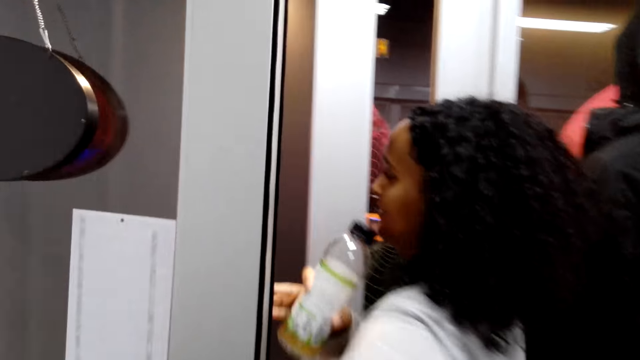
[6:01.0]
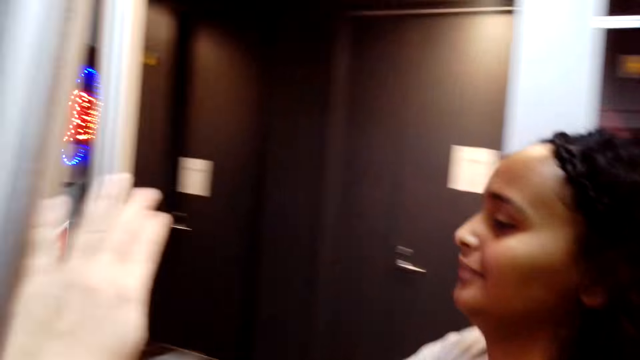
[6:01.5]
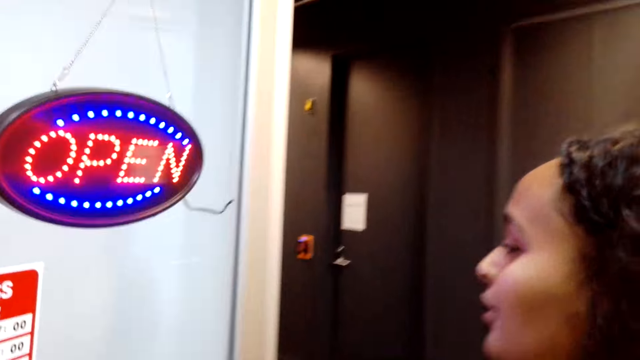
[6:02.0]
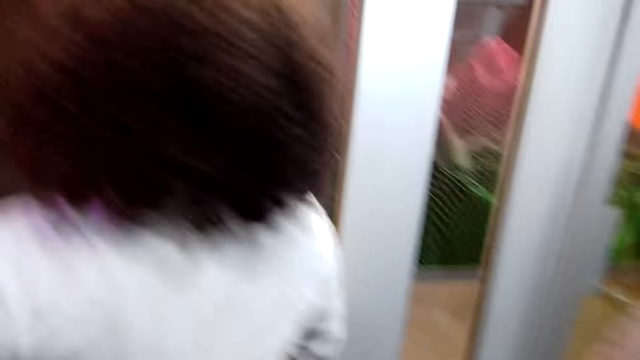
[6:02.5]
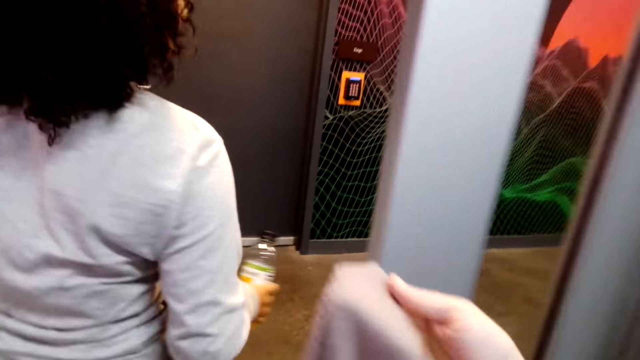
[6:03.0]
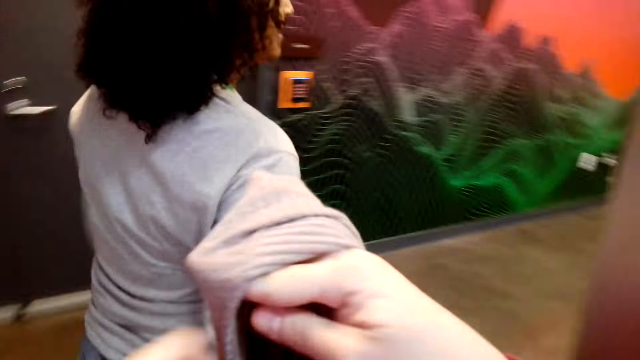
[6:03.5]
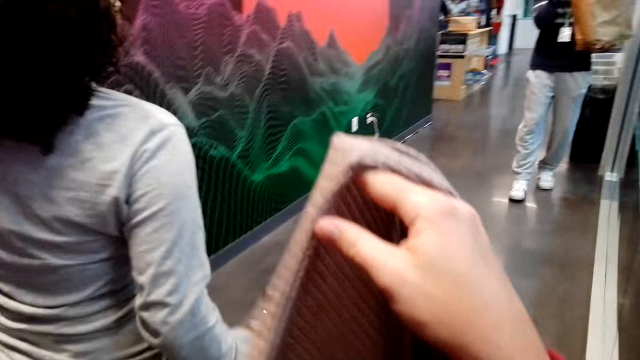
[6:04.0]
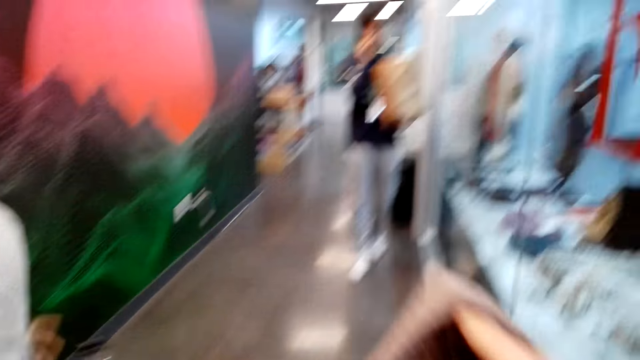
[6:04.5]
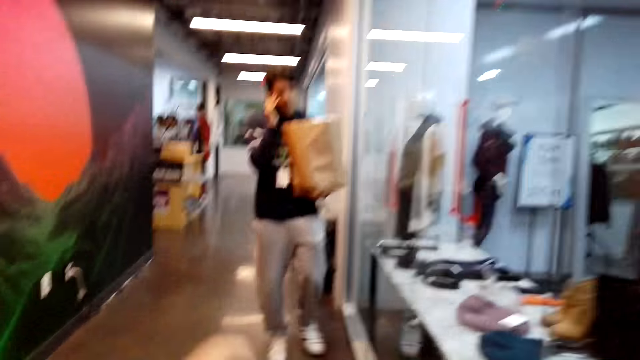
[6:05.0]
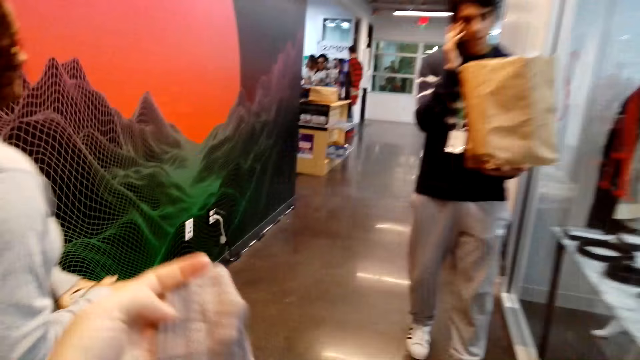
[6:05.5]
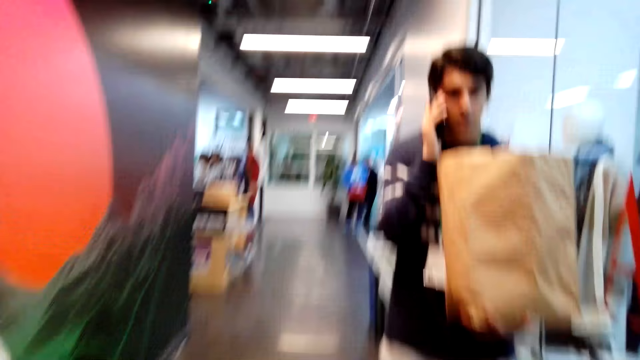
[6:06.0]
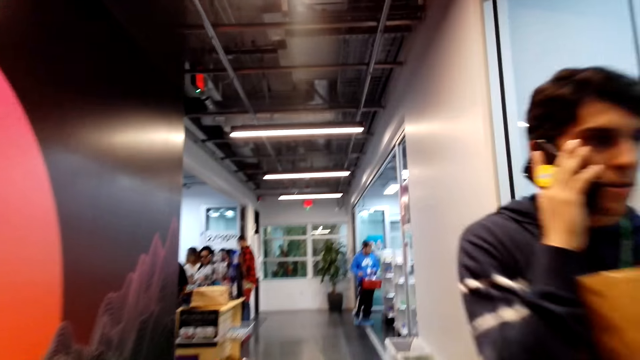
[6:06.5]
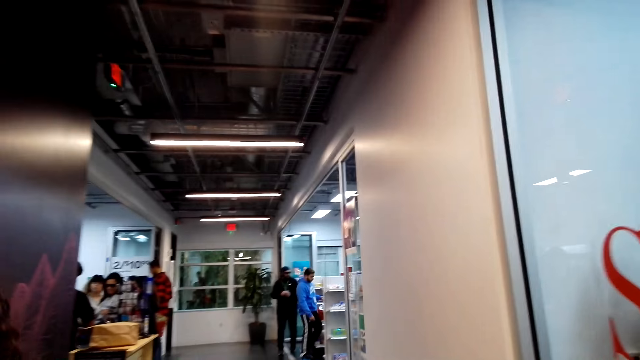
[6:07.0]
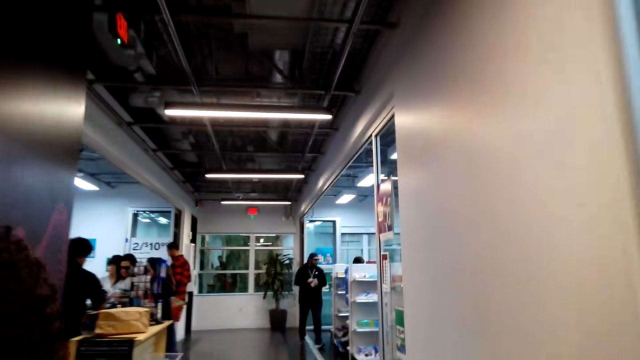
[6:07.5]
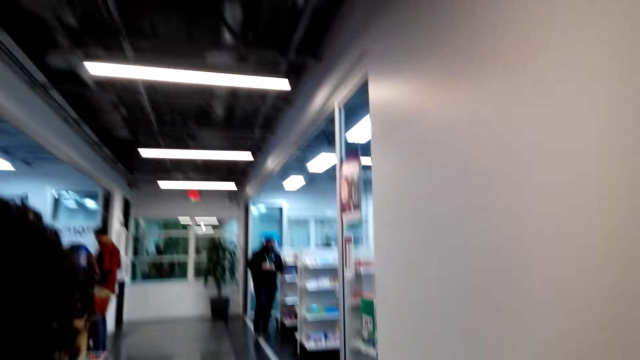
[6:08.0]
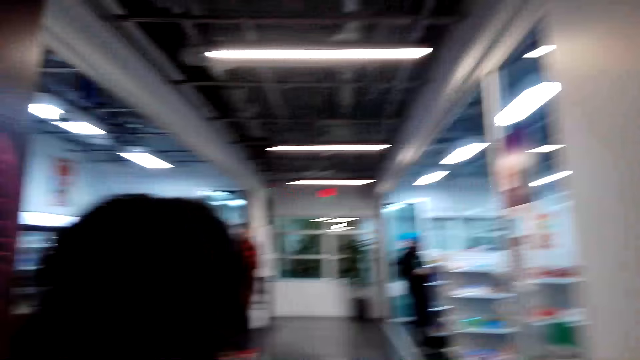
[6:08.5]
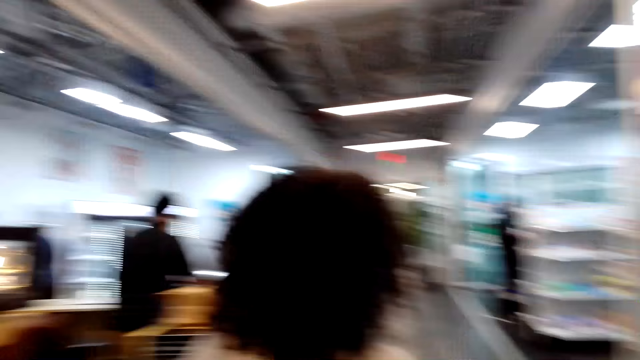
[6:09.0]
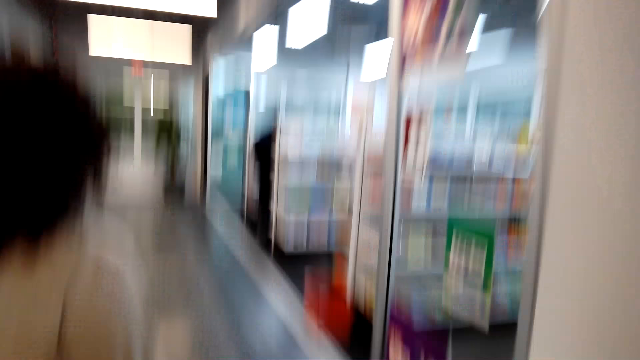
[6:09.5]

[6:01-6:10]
The woman walks around. The camera wearer walks around and holds the sweater. The woman dialogues with the camera wearer.

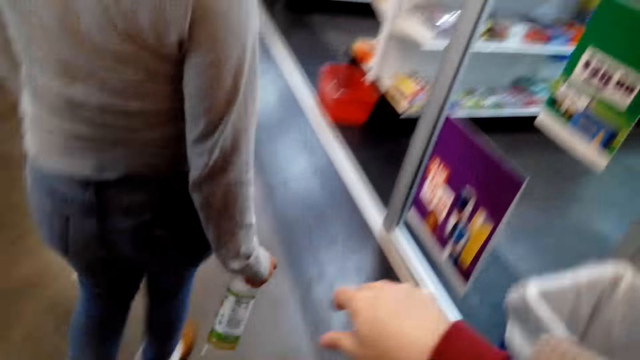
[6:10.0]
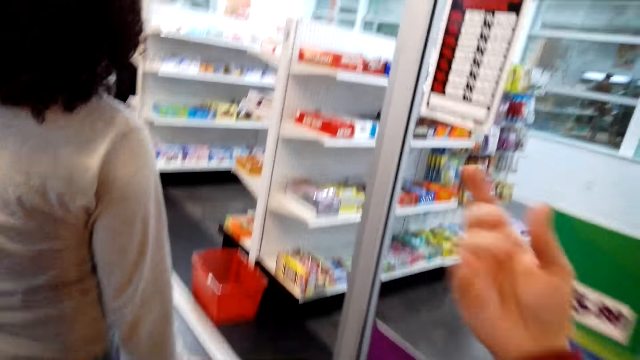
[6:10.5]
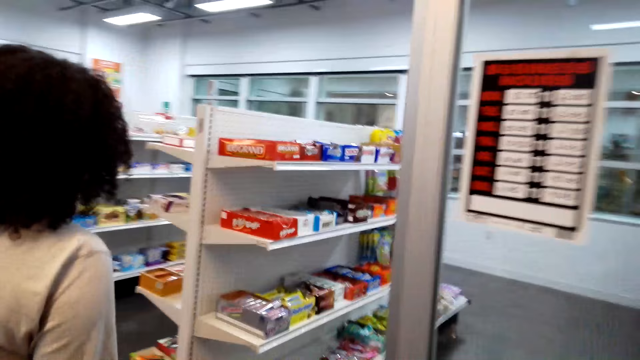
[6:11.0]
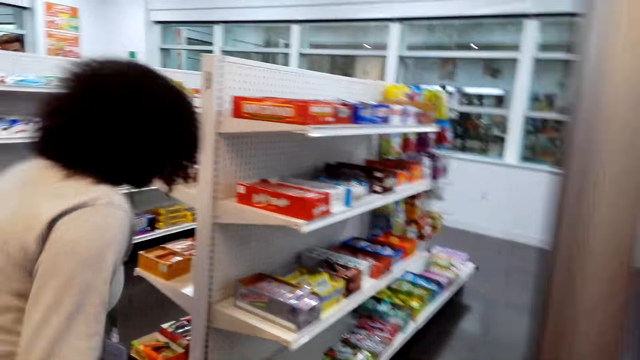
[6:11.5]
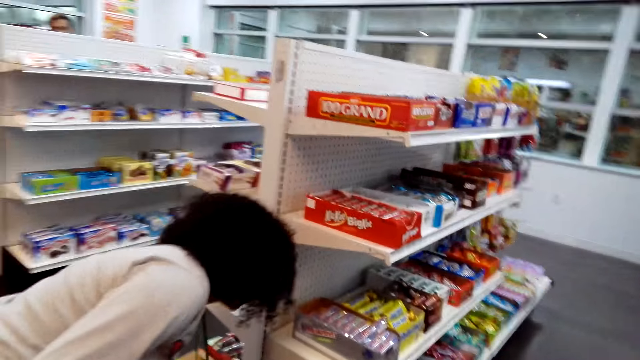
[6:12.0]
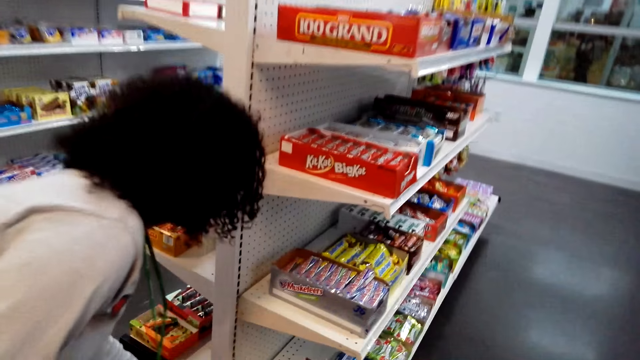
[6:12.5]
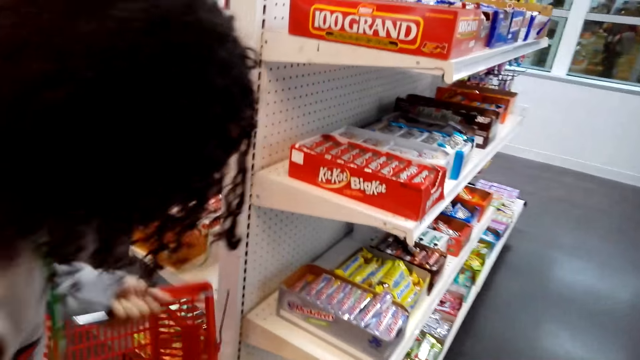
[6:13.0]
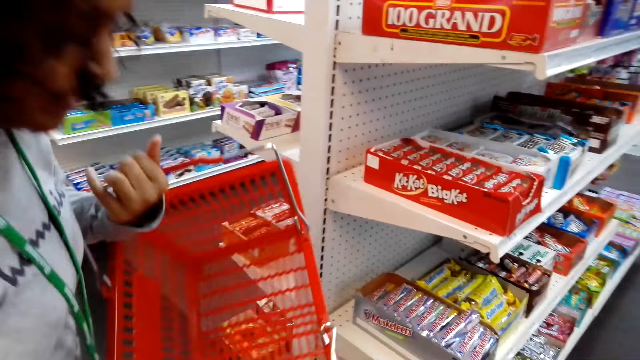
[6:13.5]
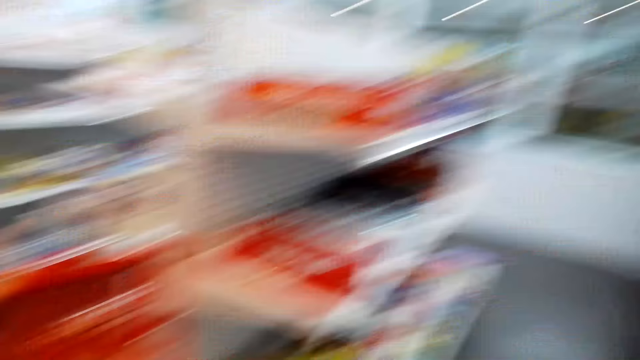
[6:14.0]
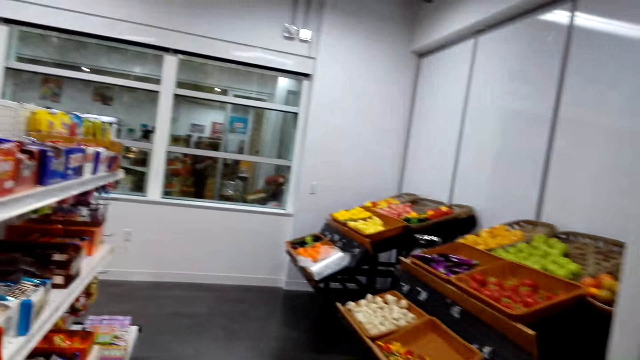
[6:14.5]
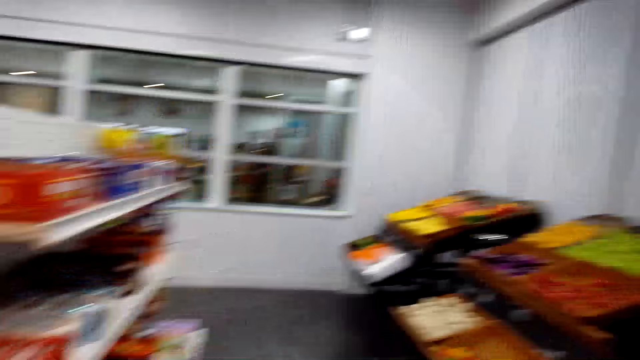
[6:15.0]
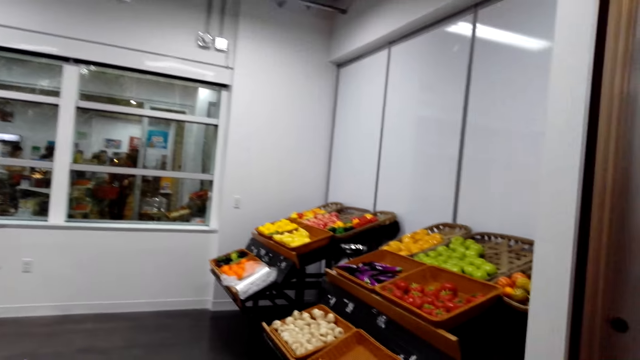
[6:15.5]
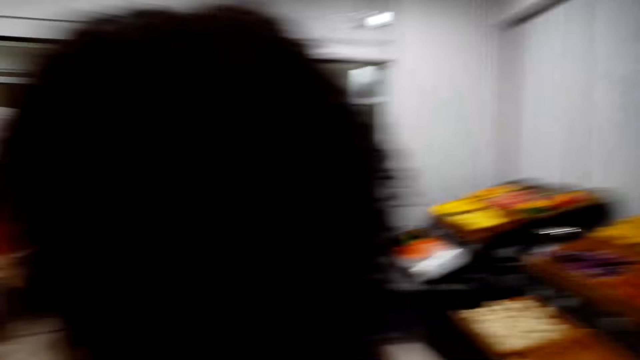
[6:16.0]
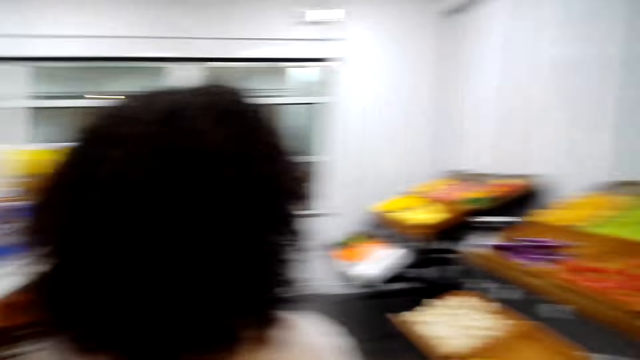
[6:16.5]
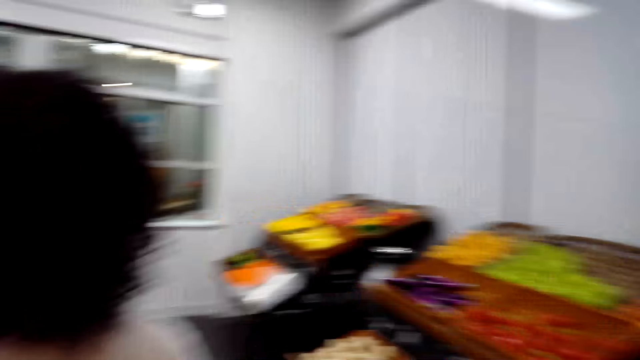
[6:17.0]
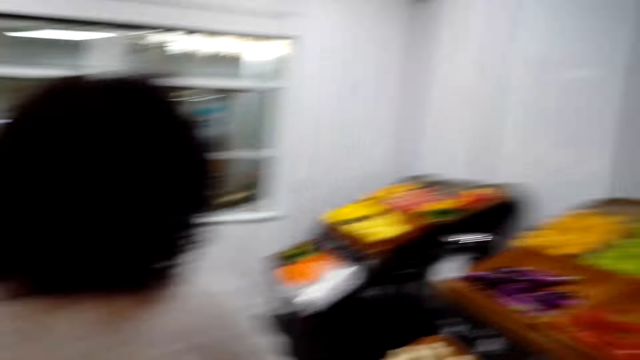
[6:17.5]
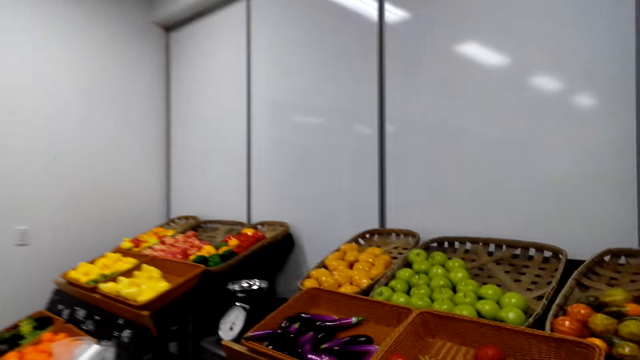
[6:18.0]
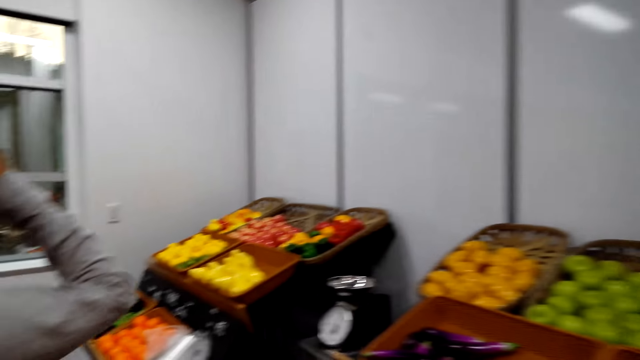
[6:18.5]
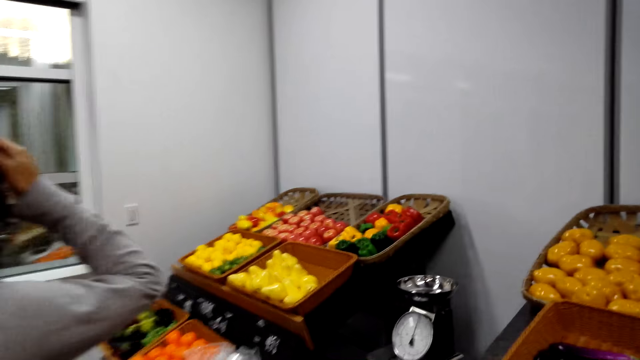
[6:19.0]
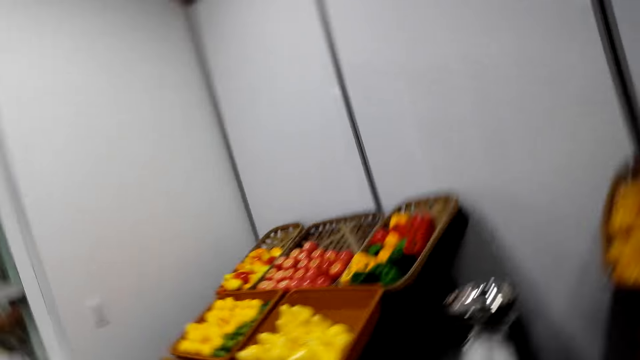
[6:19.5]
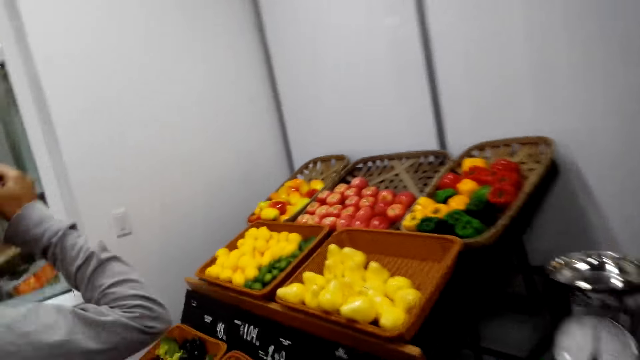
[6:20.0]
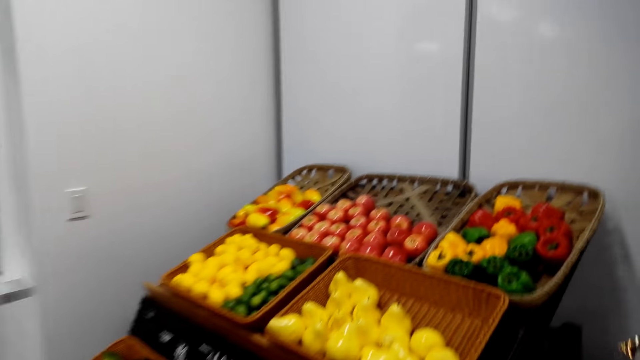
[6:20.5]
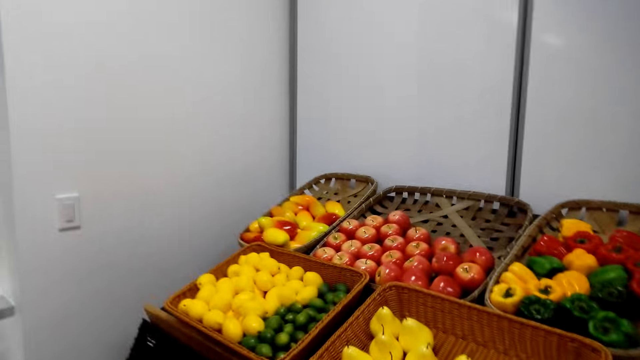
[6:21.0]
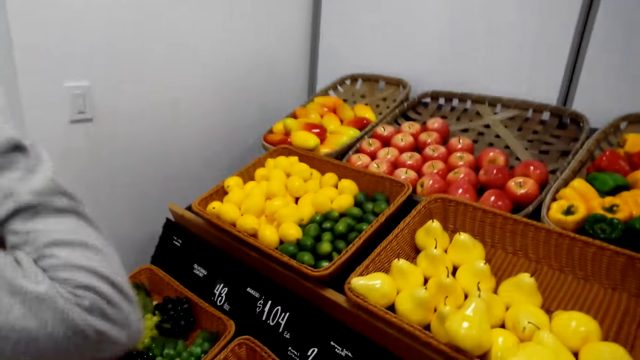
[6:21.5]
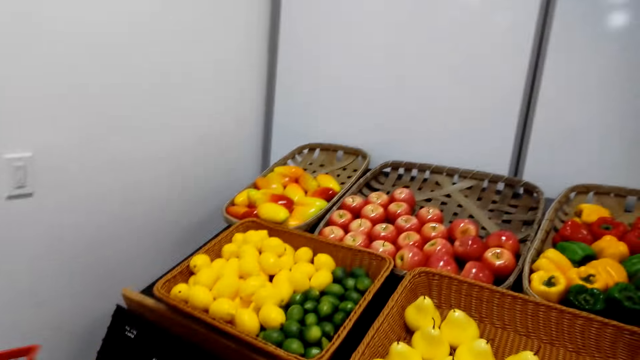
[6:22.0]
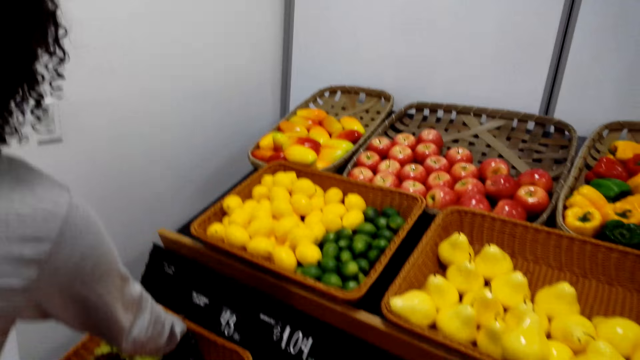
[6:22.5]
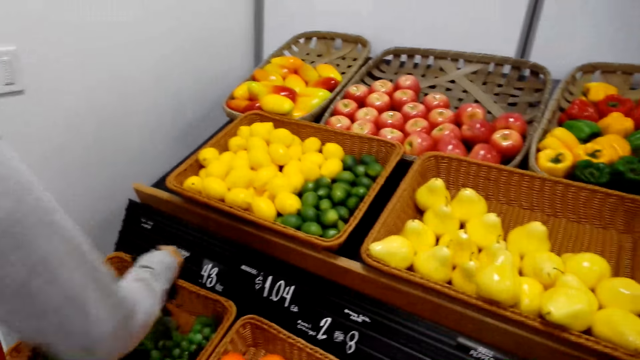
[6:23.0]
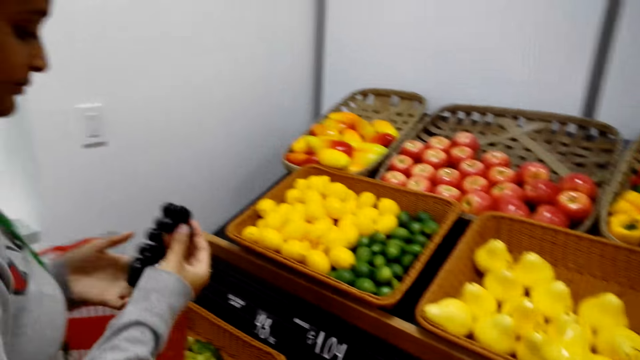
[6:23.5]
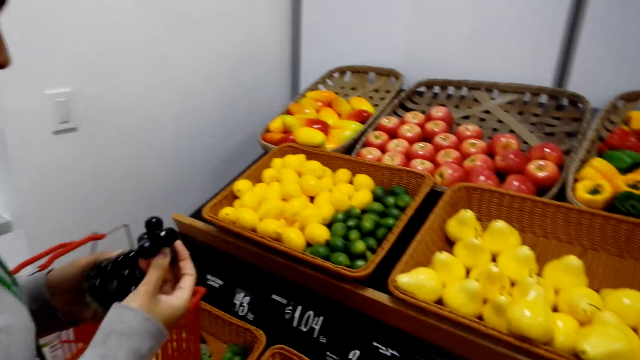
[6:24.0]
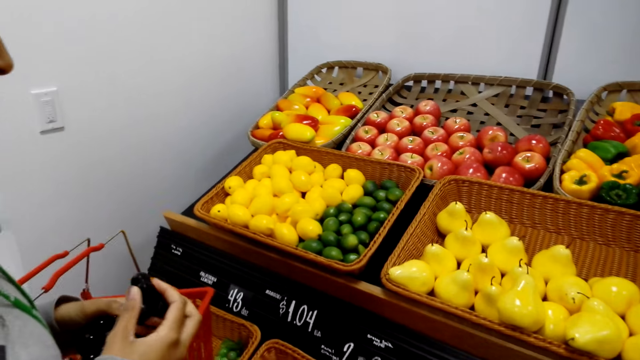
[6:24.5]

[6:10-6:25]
The woman picks up a shopping basket. The camera wearer walks around. The woman dialogues with the camera wearer. The camera wearer looks around. The woman walks around. The woman picks blackberries from the fruit rack and dialogues with the camera wearer.
